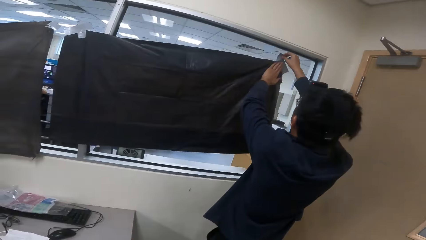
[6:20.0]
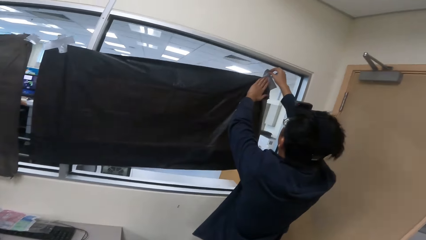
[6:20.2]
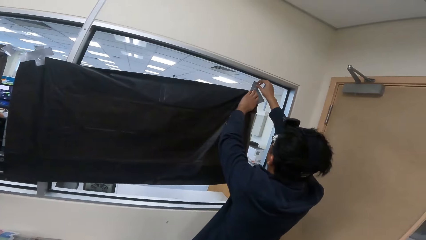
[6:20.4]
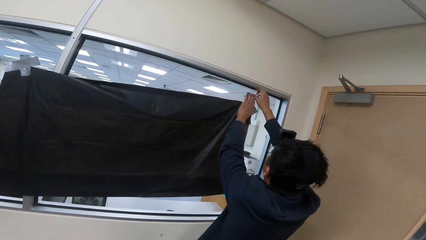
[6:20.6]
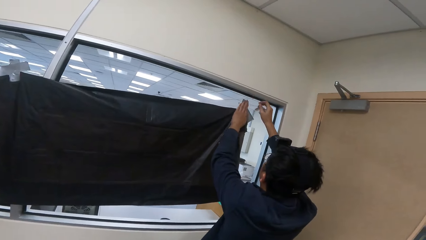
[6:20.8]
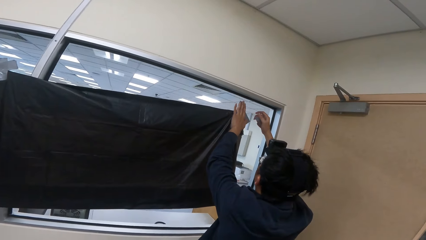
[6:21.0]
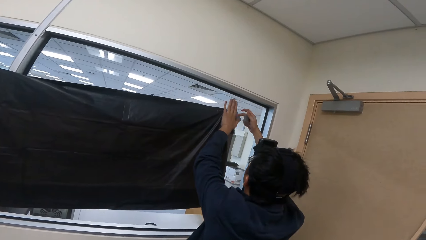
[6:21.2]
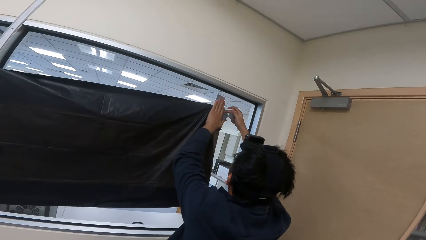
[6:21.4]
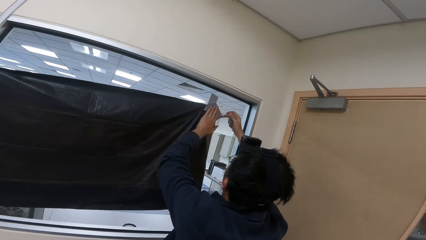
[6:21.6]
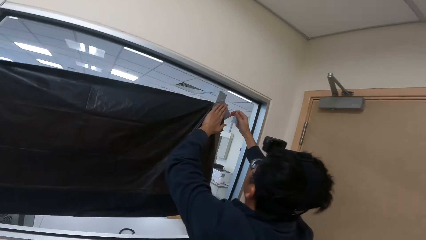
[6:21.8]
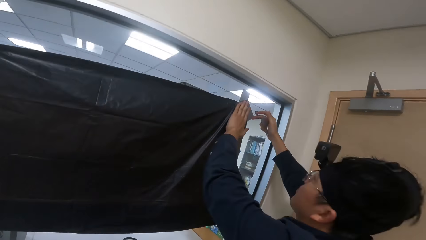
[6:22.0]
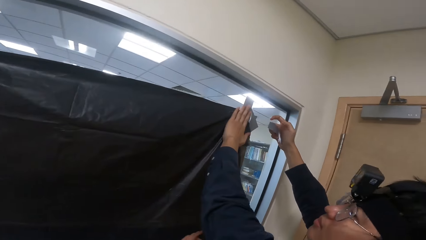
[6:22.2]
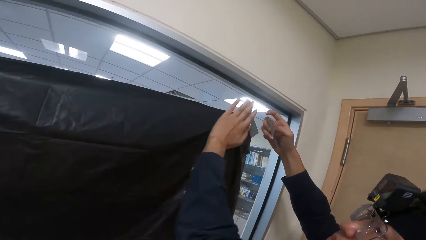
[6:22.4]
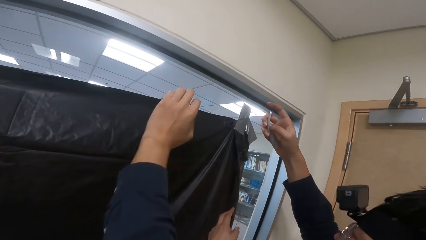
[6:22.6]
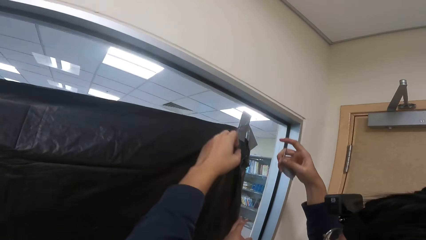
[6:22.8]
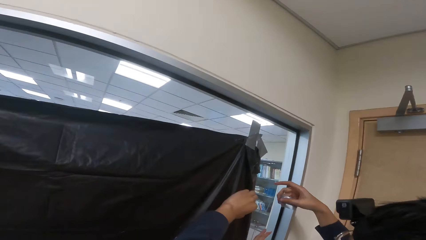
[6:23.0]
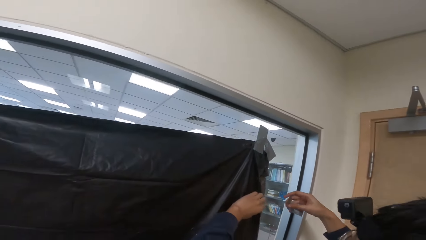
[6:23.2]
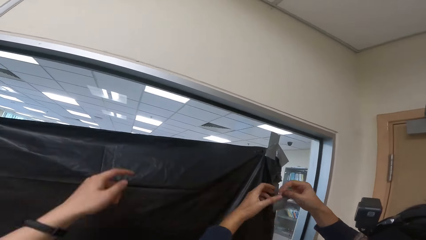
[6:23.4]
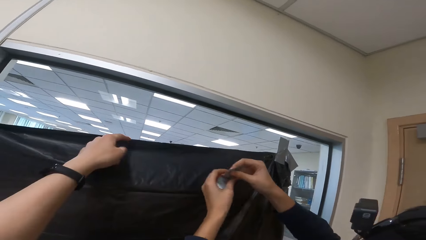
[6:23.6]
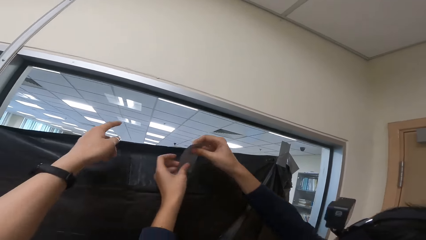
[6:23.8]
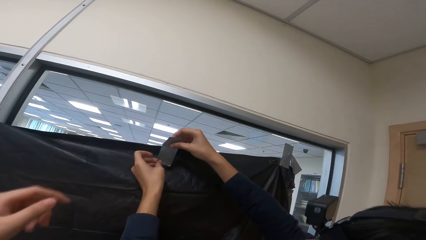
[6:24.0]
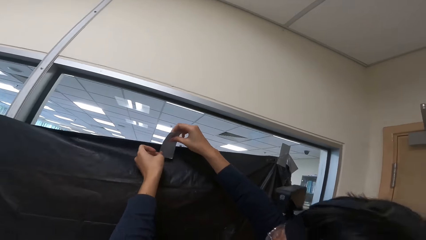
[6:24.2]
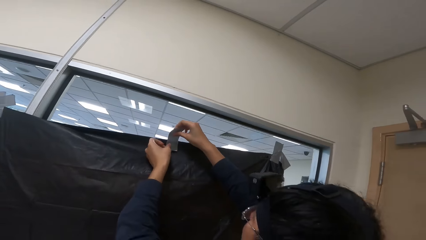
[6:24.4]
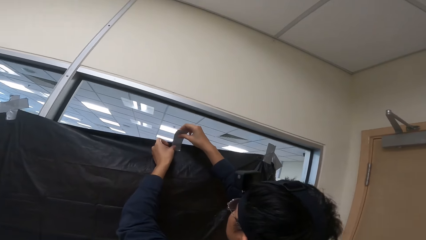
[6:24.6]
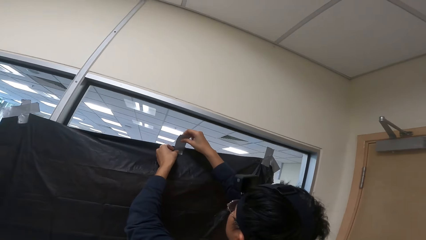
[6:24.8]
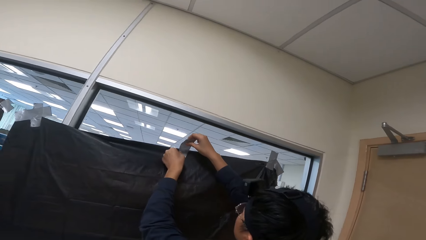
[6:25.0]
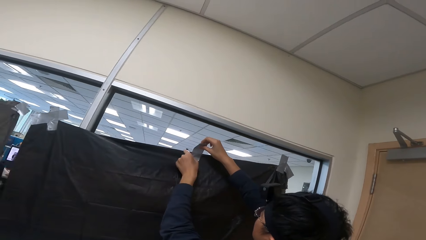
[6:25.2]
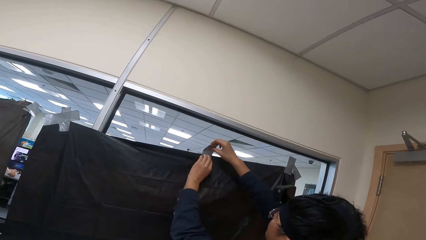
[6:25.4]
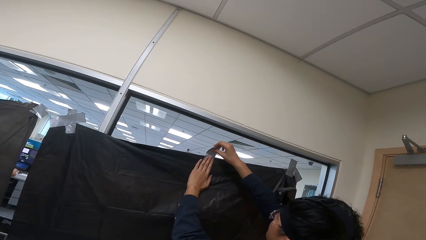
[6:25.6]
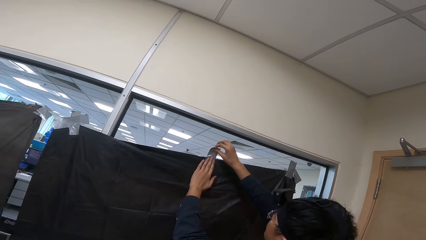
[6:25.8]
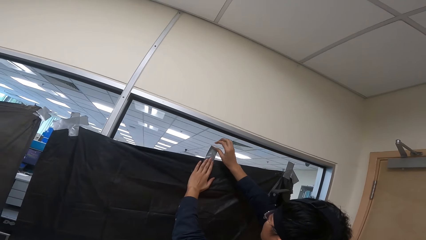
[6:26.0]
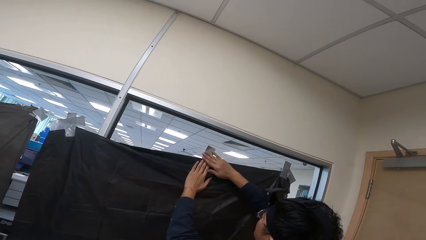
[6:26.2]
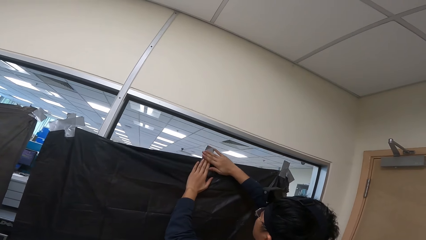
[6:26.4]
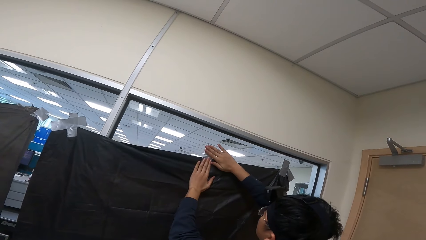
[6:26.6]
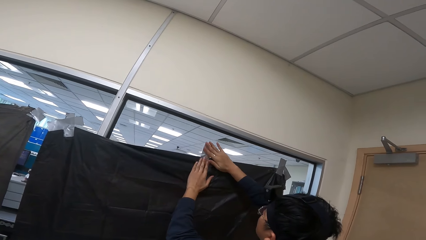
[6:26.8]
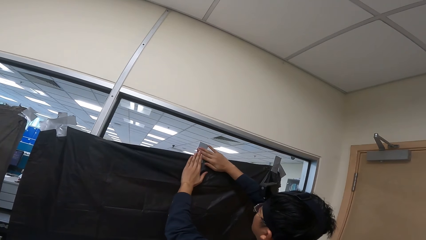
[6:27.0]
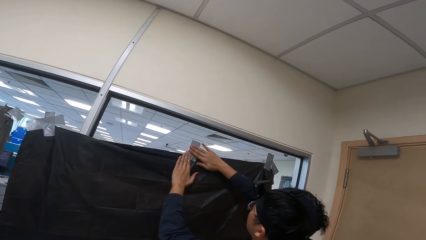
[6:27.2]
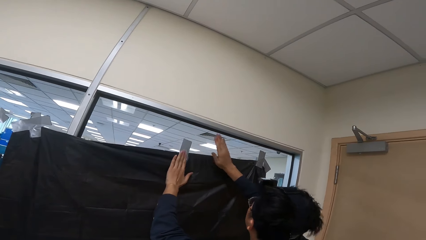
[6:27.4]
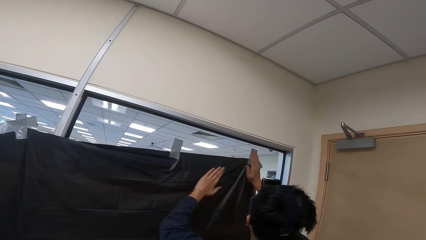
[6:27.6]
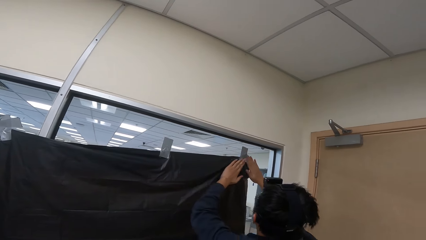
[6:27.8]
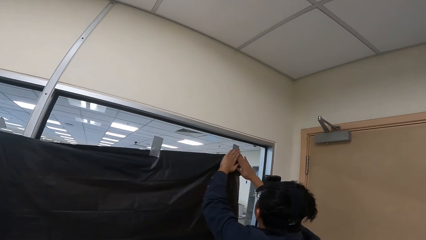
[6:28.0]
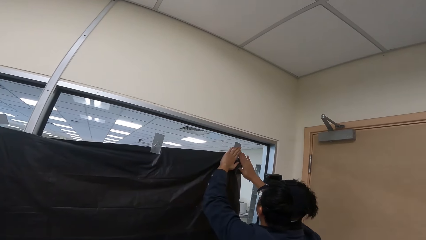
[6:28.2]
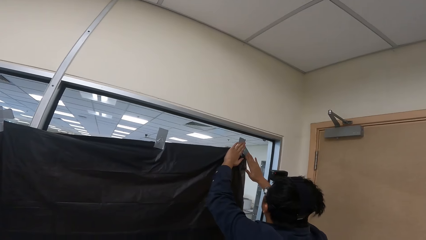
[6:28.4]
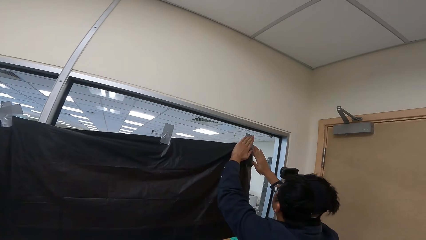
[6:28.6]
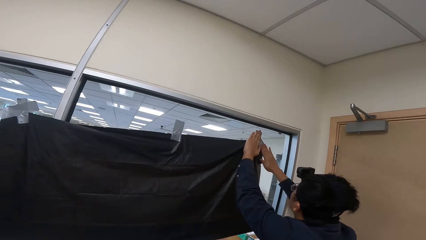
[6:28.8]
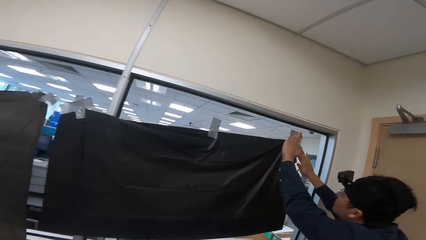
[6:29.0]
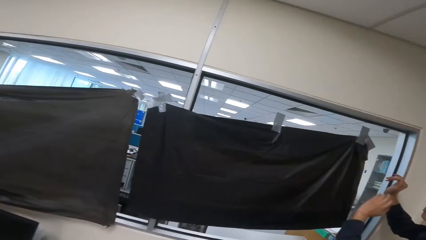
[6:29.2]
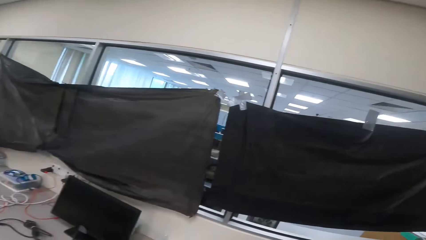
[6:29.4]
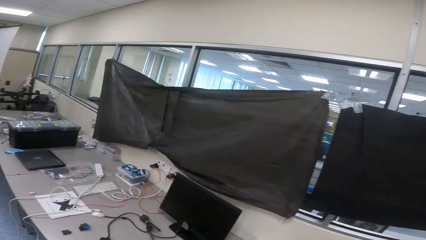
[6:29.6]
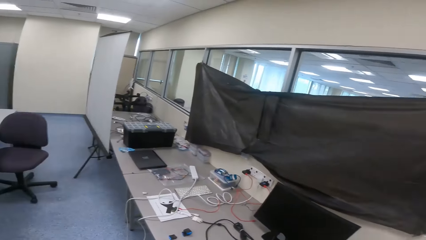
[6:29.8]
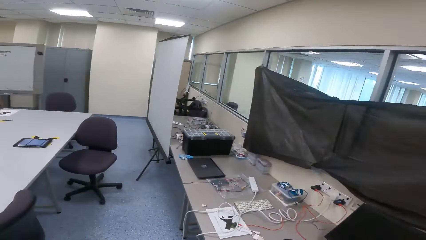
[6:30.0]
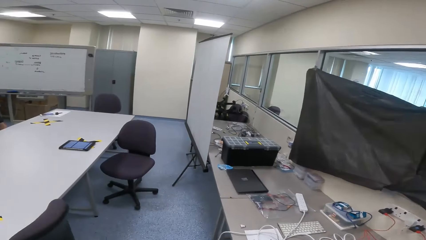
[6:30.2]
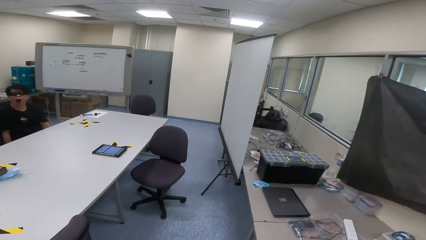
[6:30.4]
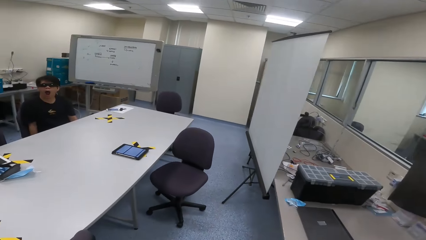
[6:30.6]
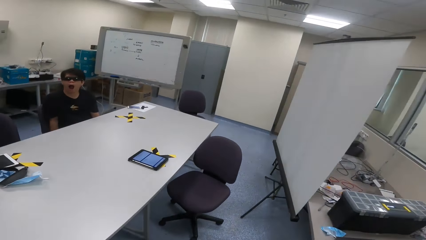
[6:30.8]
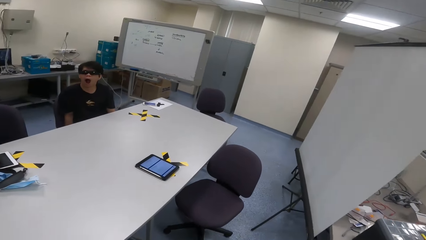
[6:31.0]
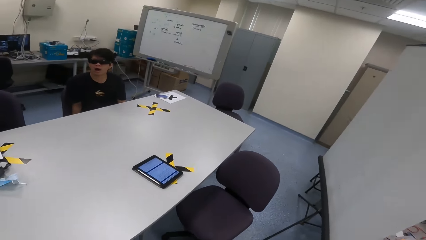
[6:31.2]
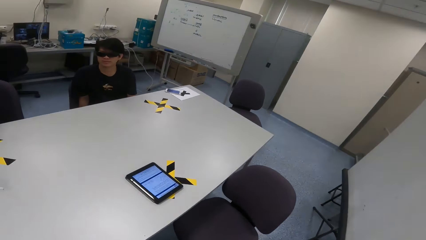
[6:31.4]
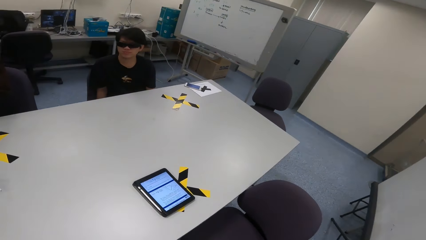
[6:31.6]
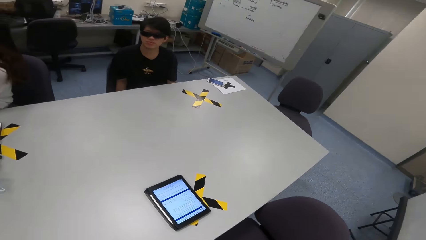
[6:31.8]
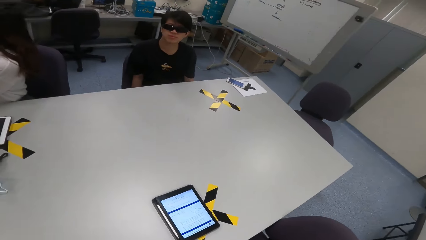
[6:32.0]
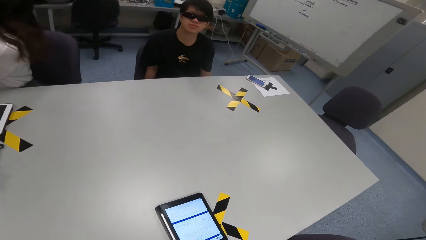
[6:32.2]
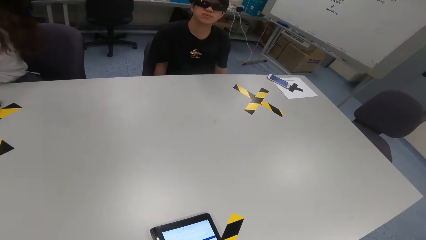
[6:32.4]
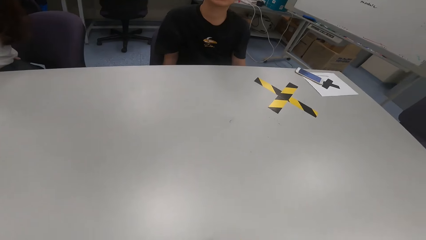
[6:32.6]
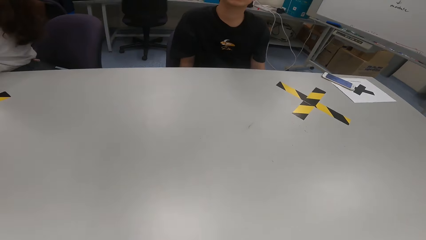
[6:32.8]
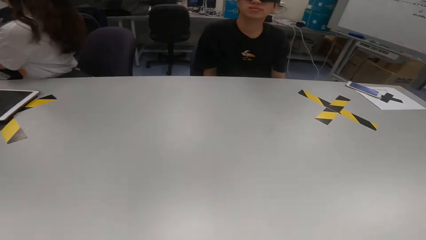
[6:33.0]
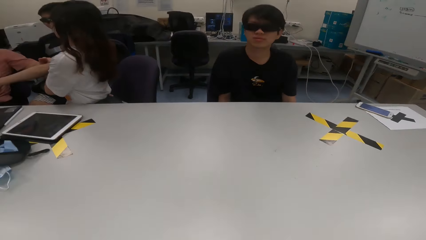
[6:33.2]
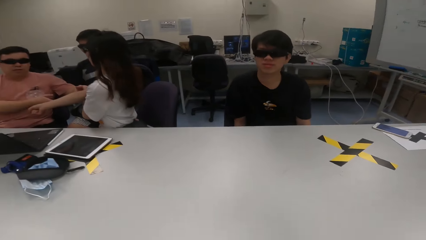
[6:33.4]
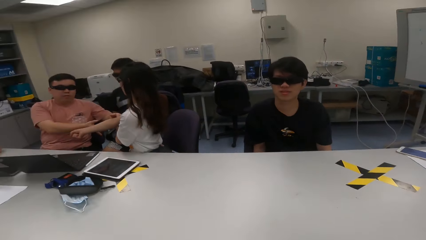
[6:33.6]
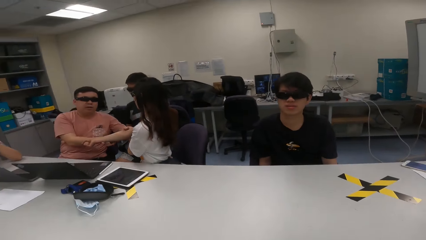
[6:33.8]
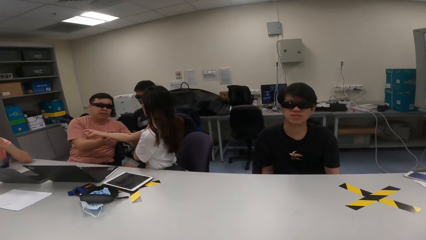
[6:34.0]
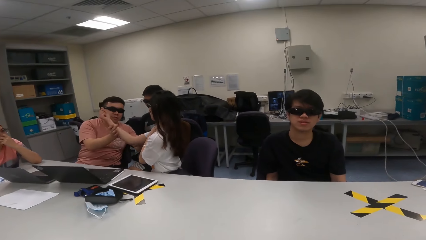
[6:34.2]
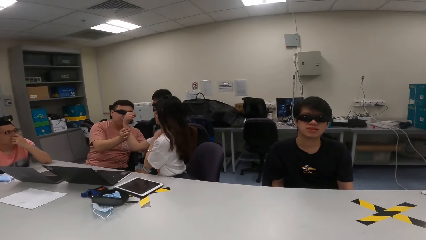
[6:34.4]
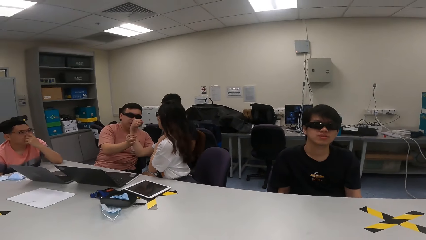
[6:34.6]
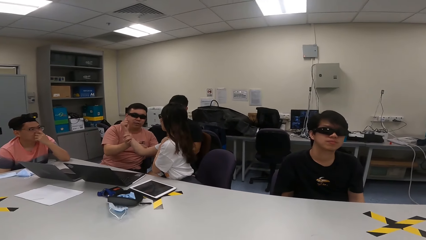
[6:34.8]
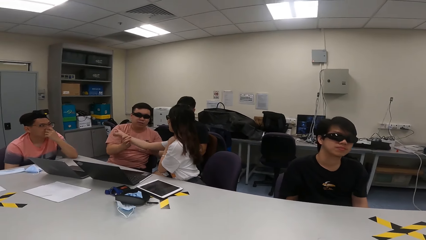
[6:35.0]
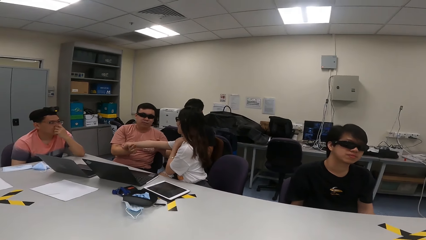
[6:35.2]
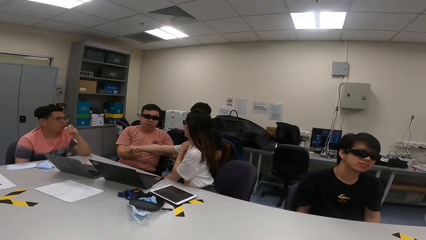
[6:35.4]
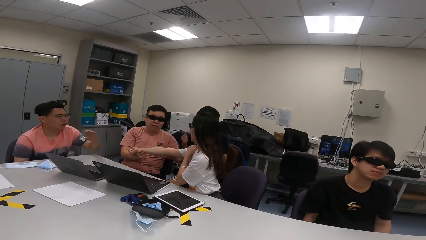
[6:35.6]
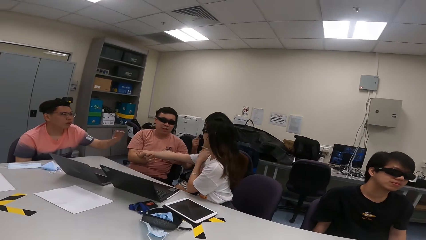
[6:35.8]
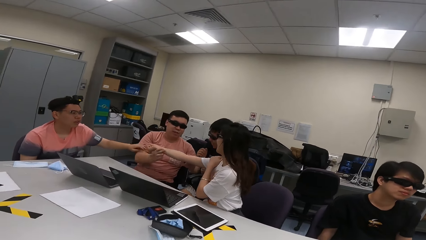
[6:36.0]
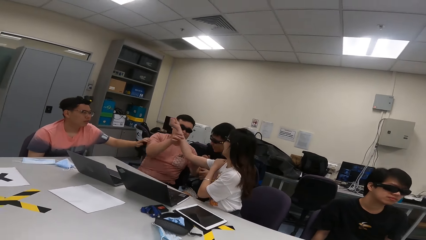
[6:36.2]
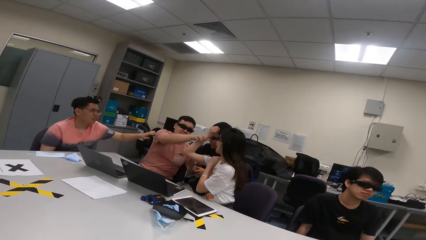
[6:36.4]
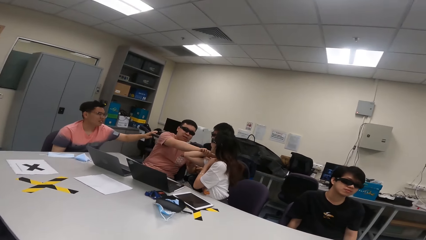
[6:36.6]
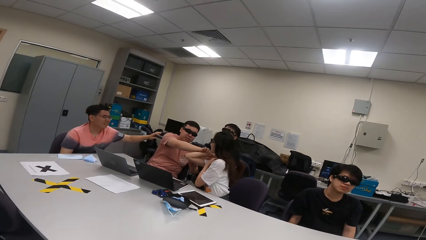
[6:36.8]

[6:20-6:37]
A man sticks a cellotape on the paper. The camera wearer looks around. They walk to the table. They sit on the chair. A boy stretches the hand of another boy.
